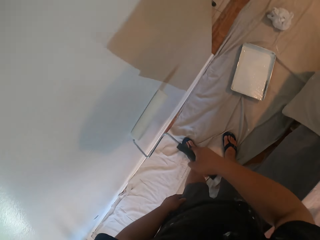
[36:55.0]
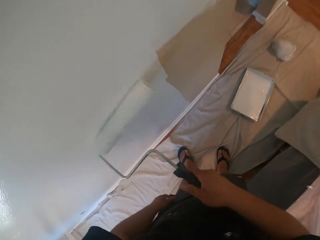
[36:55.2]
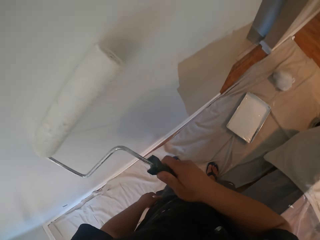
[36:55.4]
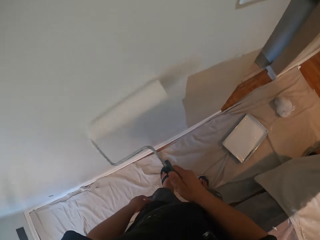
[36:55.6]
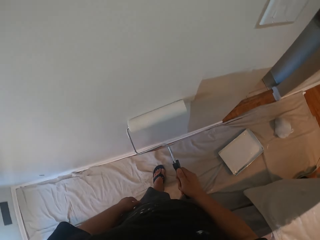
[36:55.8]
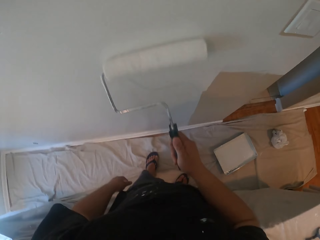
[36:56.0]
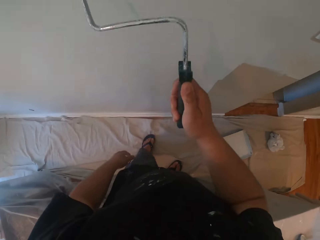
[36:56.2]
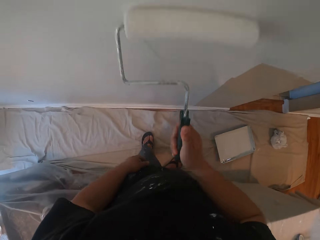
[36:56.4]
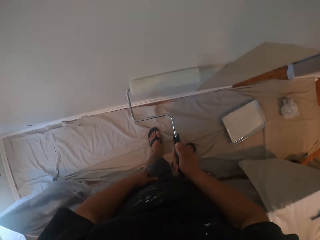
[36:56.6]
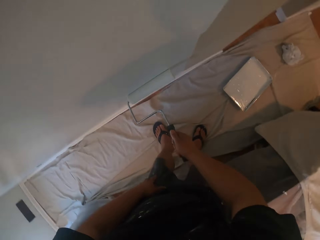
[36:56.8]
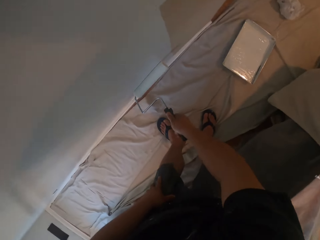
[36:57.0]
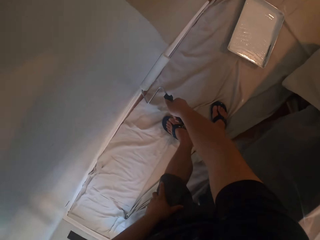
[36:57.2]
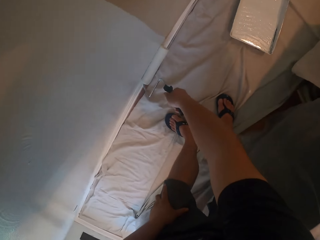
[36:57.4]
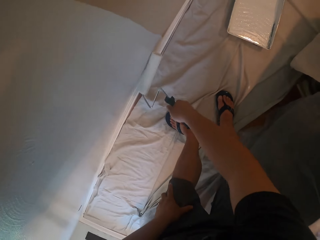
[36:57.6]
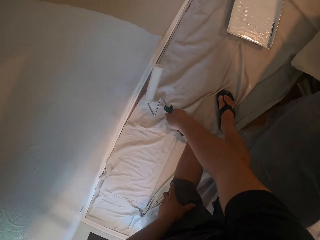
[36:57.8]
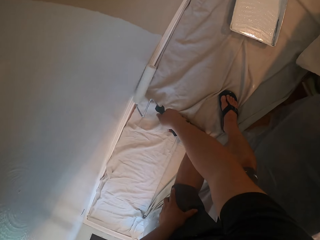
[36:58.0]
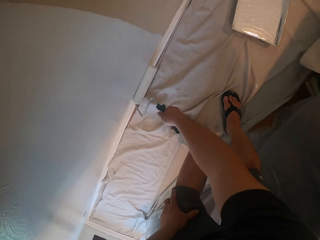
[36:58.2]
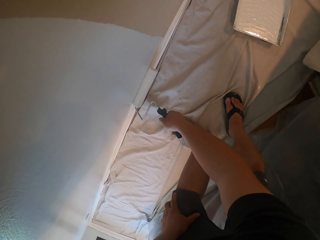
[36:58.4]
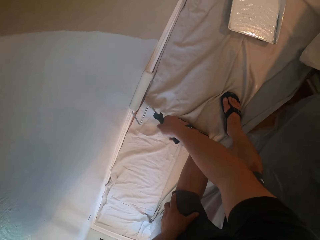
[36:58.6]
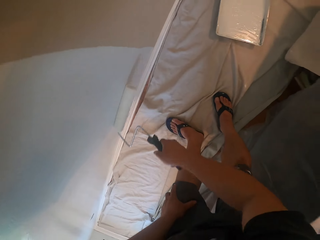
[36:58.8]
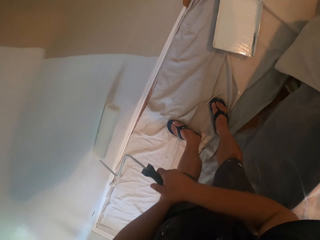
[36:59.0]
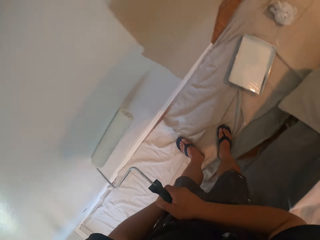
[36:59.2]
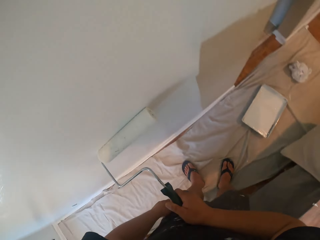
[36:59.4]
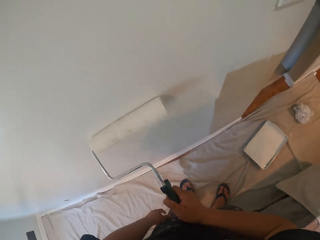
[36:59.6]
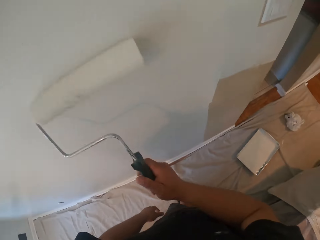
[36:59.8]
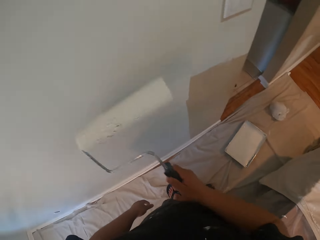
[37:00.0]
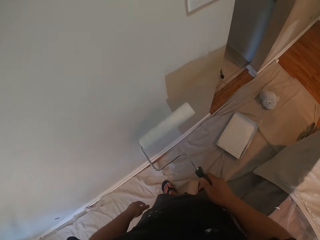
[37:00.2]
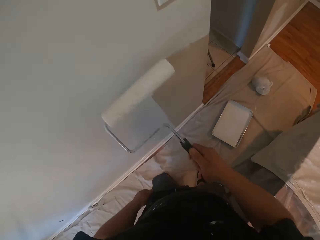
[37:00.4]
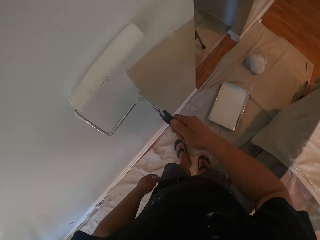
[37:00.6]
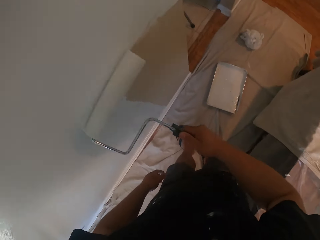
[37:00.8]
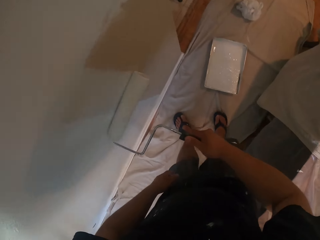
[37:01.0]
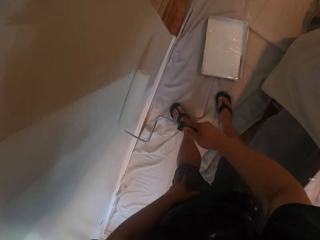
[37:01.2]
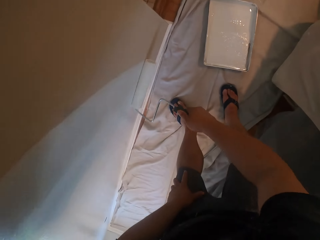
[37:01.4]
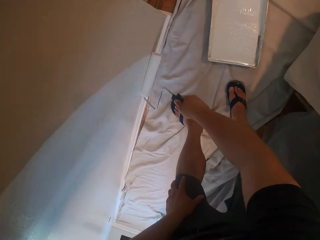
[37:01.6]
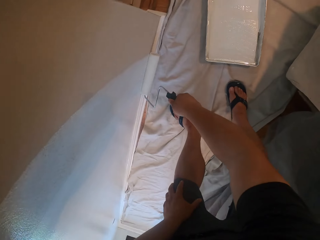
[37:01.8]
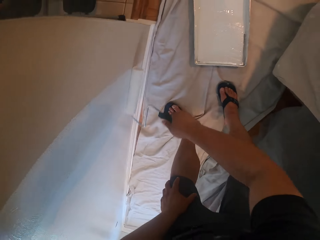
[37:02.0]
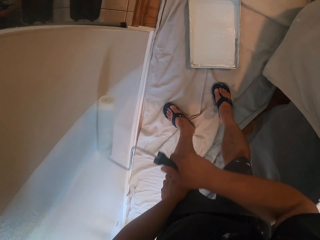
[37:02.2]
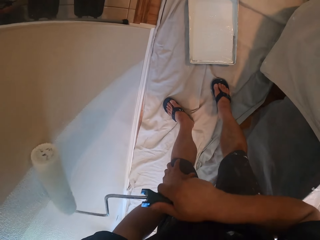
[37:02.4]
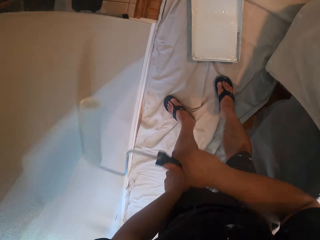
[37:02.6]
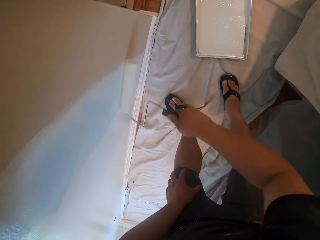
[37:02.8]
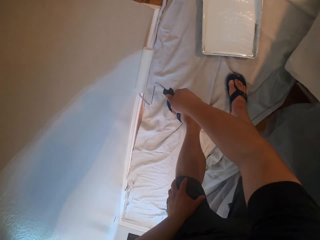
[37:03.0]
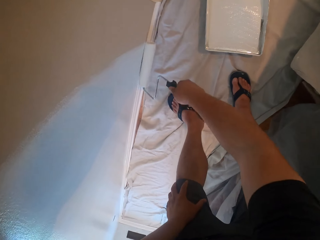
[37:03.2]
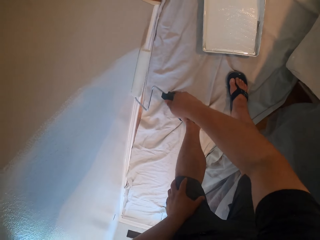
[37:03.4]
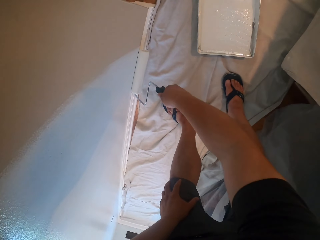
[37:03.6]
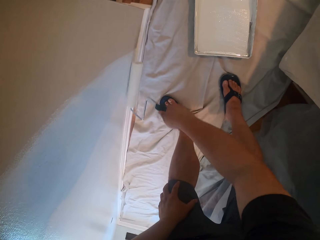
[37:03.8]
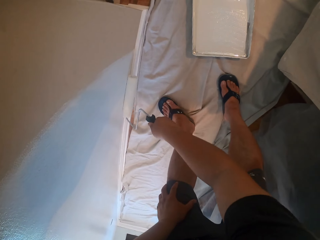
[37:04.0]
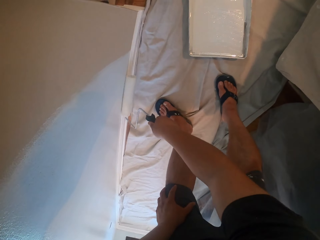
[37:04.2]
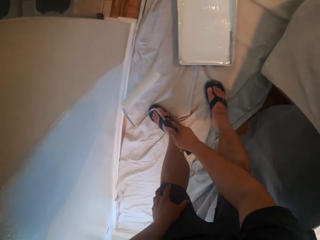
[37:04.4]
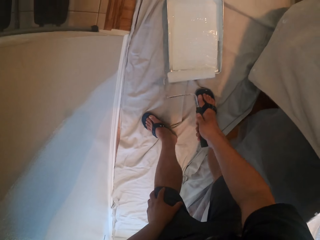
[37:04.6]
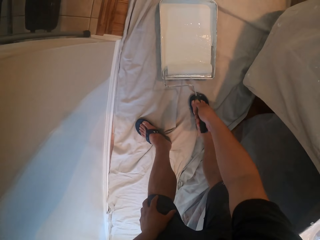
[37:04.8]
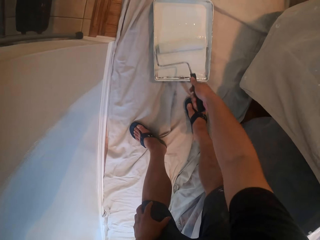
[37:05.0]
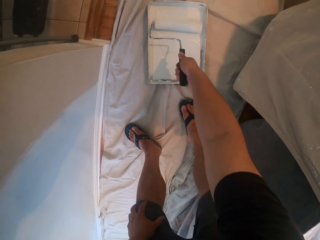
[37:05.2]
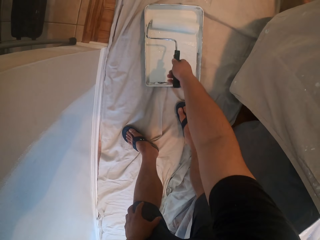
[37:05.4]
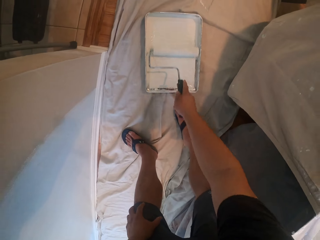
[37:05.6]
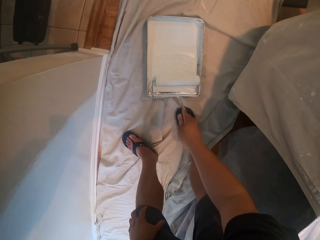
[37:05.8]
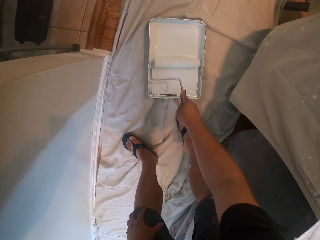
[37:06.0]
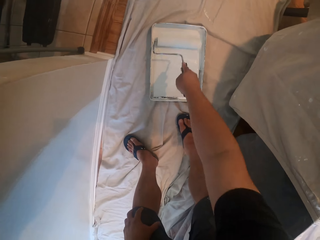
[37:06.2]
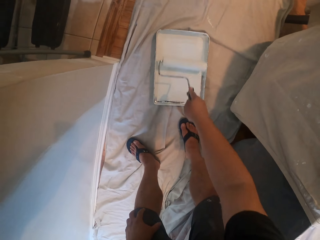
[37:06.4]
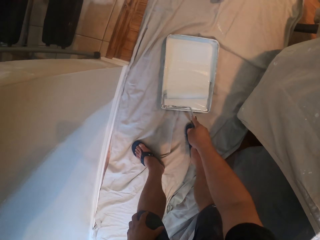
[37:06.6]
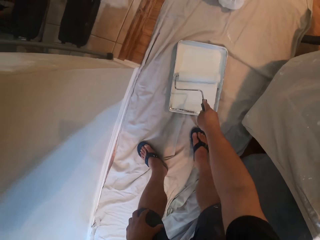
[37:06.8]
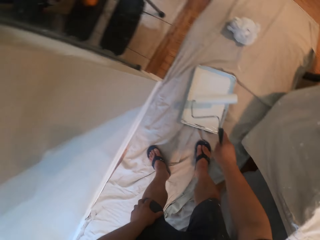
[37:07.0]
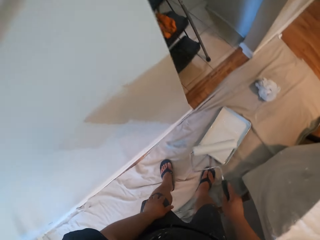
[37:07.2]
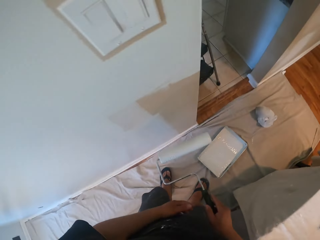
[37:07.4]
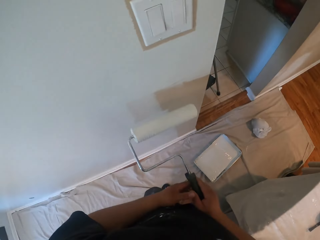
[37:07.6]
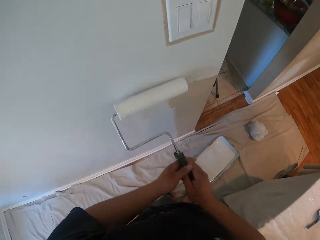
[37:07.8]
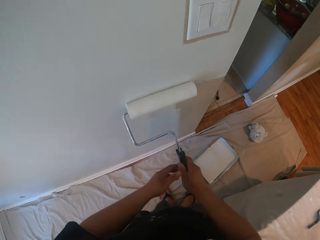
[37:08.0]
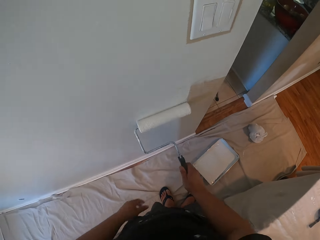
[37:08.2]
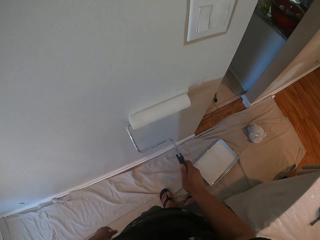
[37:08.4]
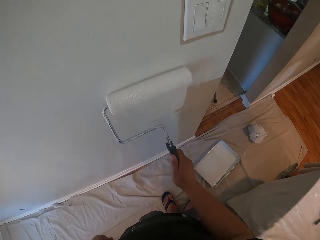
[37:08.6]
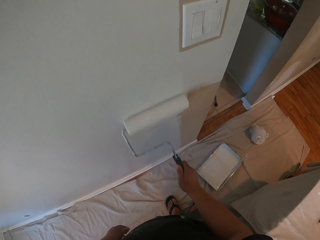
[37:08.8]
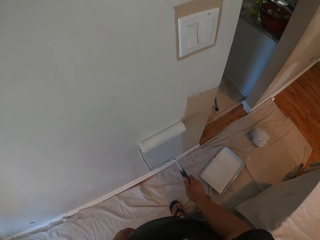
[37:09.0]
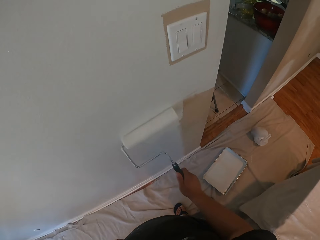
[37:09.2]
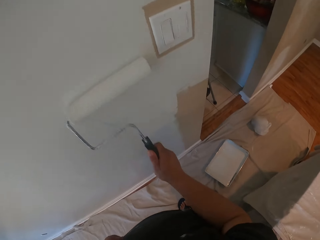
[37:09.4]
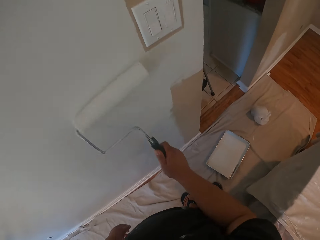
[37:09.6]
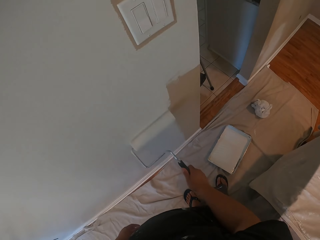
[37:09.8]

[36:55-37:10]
The camera wearer takes some paint from the paint can on the floor with the paint roller. He stands up. He paints the wall with the roller brush in his right hand.

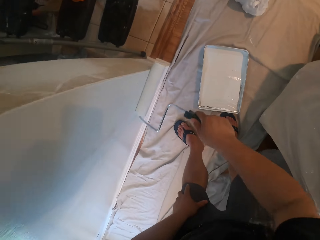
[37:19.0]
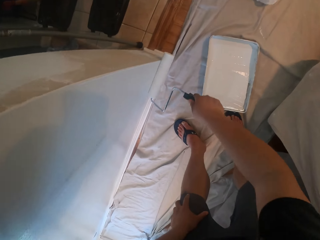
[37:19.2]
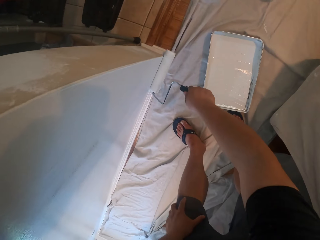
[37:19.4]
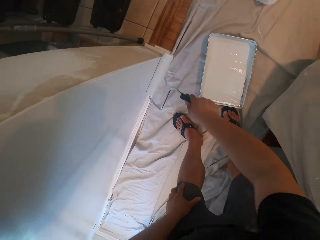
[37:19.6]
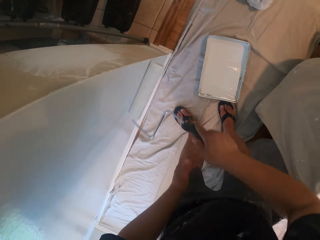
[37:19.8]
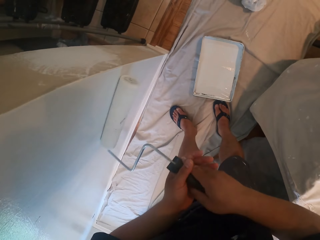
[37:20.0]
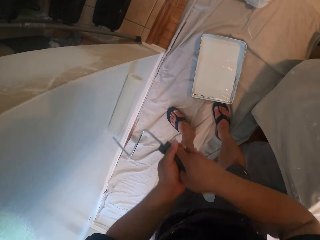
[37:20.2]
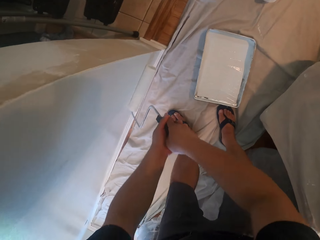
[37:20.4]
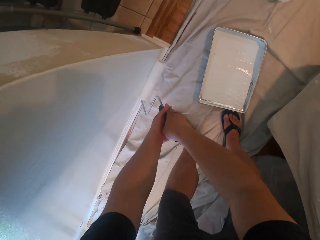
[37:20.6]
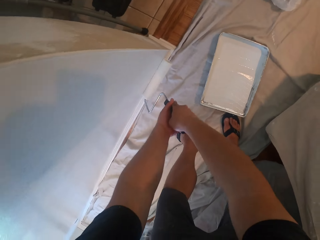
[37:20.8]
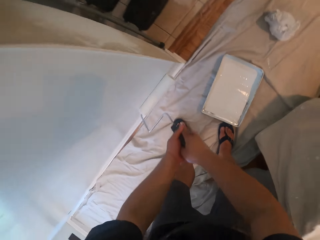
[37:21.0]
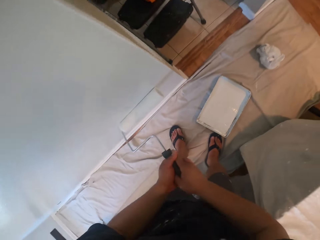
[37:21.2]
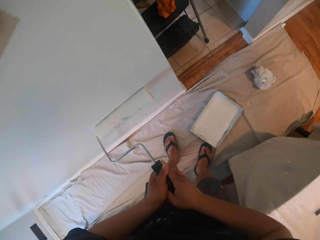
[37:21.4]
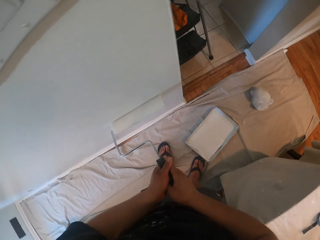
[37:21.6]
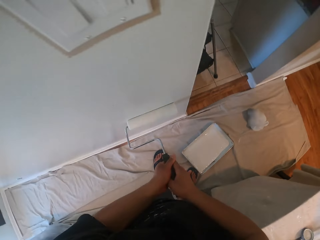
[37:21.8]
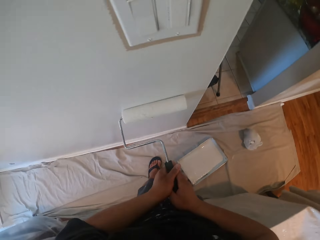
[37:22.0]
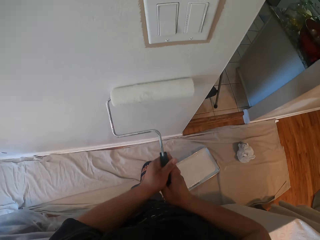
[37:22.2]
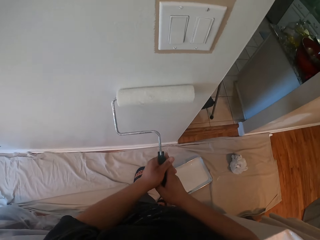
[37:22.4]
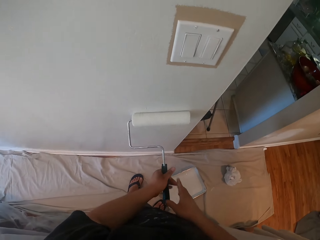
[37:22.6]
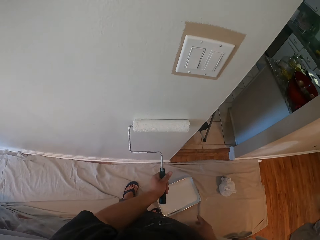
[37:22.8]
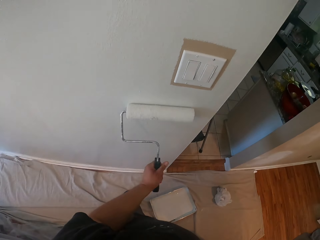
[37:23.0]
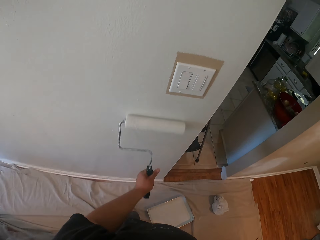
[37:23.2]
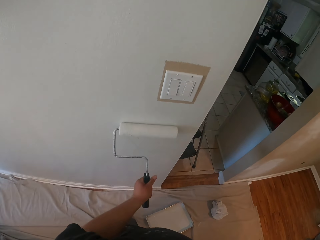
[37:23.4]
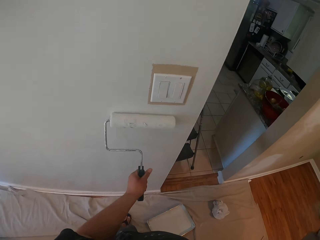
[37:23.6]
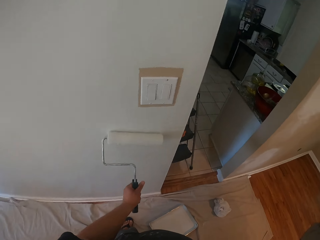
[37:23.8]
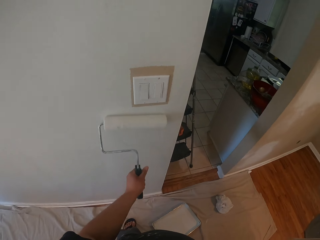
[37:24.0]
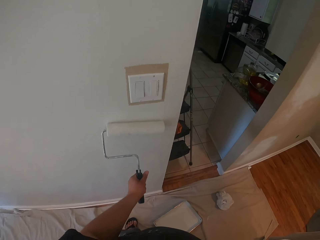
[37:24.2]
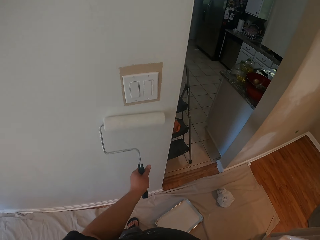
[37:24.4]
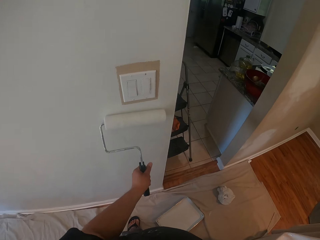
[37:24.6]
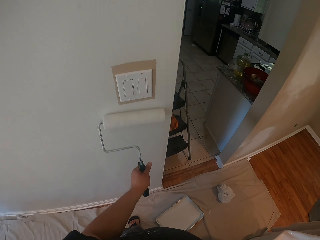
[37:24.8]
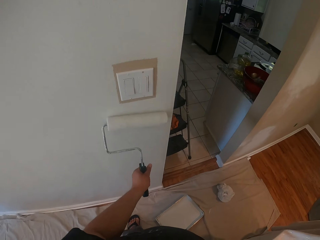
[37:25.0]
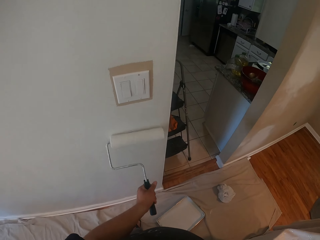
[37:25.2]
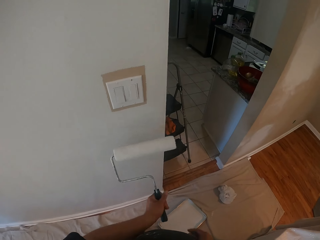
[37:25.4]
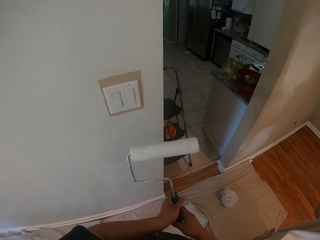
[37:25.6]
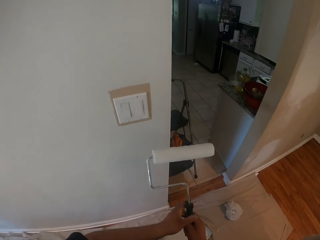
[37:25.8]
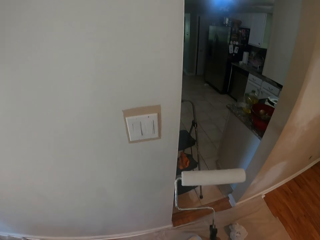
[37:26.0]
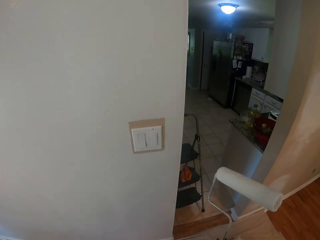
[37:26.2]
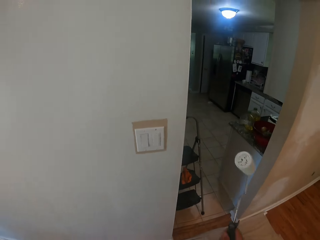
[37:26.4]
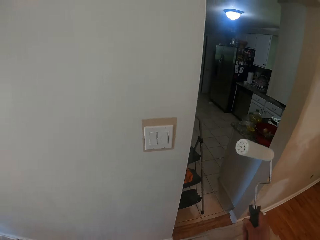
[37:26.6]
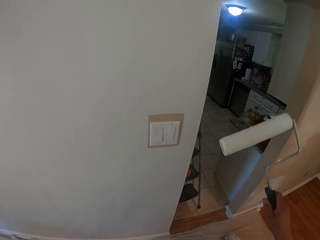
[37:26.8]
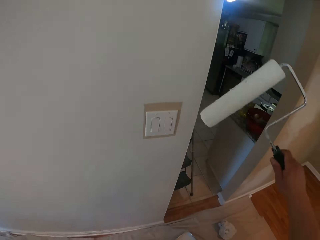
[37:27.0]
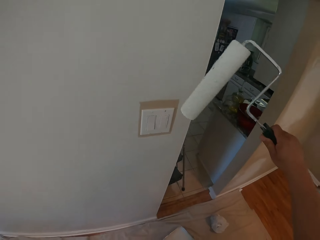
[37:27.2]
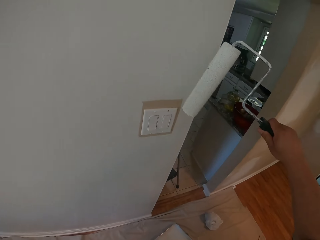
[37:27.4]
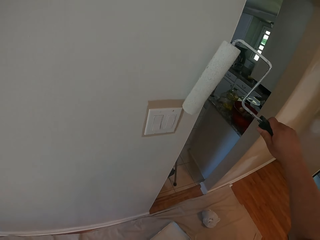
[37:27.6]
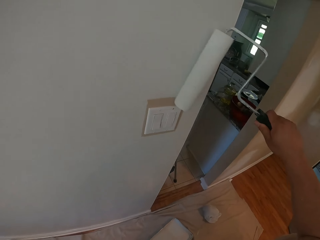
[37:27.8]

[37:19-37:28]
The camera wearer paints the wall with the roller brush in his two hands. He paints the wall with the roller brush in his right hand. He passes the roller brush from his right hand to his left hand.
